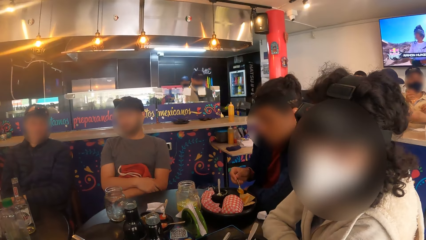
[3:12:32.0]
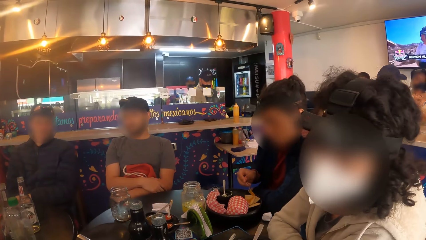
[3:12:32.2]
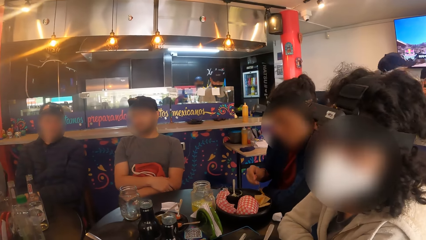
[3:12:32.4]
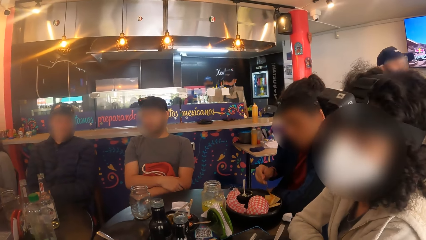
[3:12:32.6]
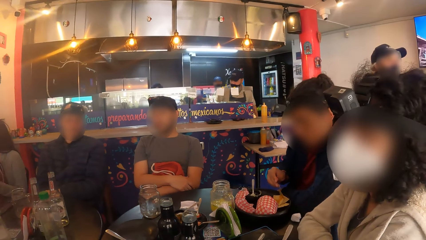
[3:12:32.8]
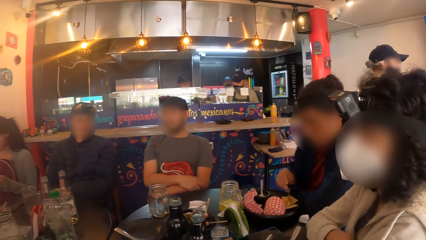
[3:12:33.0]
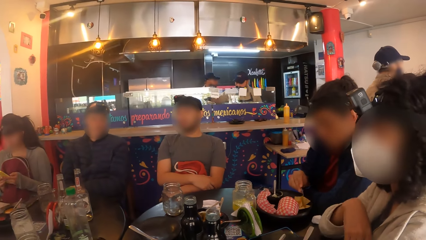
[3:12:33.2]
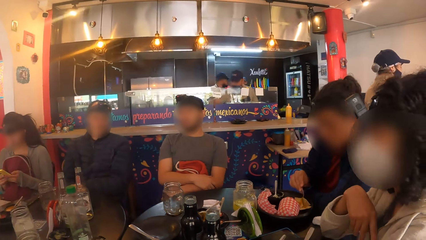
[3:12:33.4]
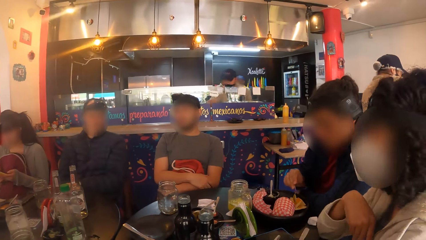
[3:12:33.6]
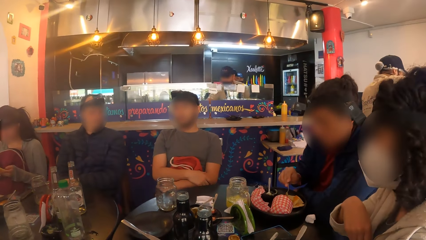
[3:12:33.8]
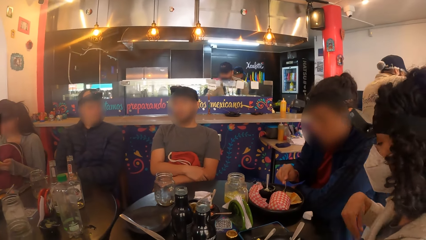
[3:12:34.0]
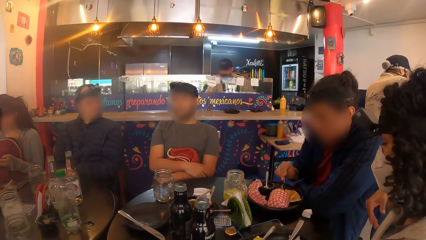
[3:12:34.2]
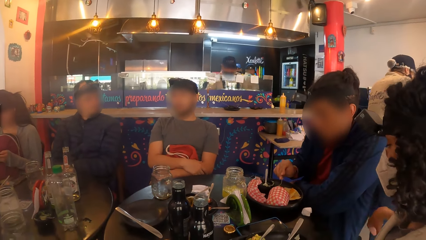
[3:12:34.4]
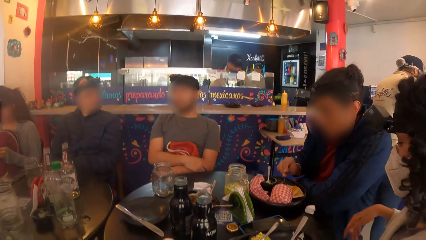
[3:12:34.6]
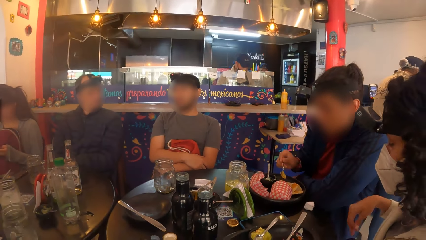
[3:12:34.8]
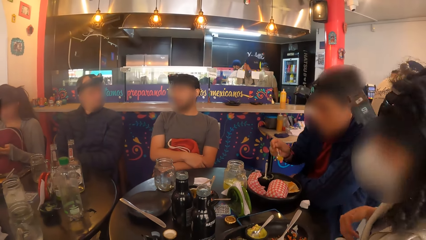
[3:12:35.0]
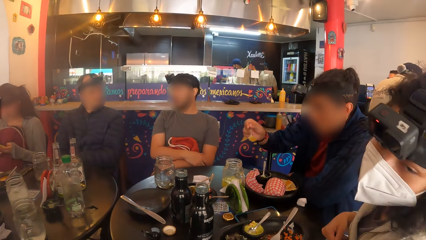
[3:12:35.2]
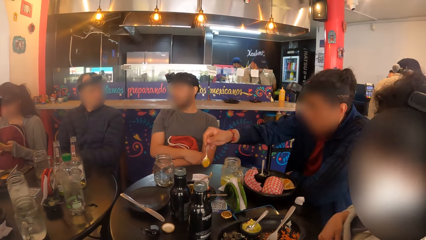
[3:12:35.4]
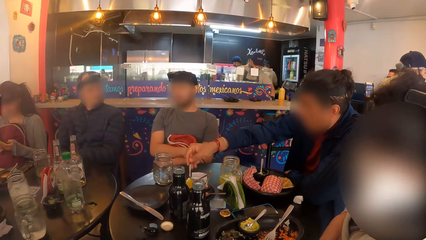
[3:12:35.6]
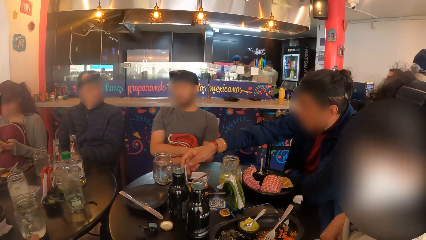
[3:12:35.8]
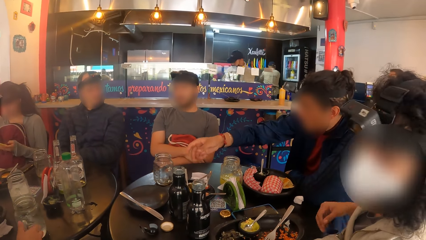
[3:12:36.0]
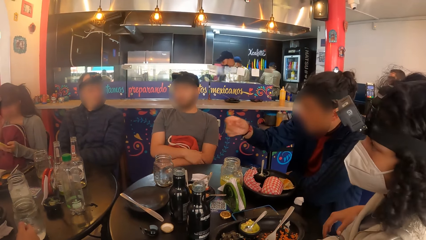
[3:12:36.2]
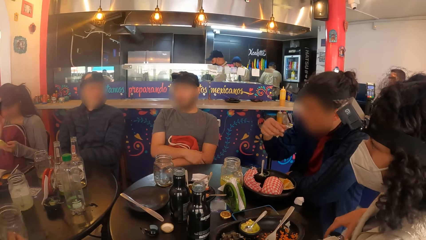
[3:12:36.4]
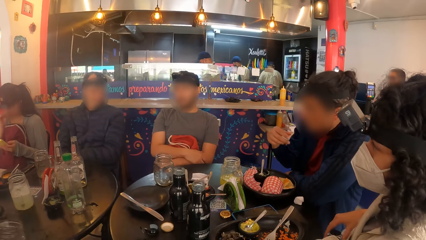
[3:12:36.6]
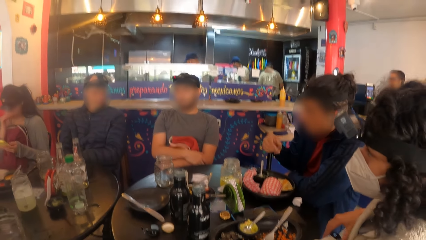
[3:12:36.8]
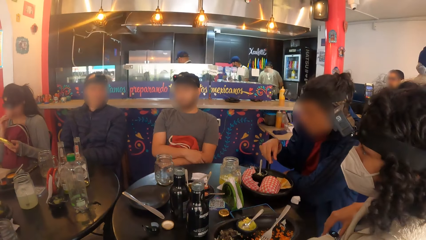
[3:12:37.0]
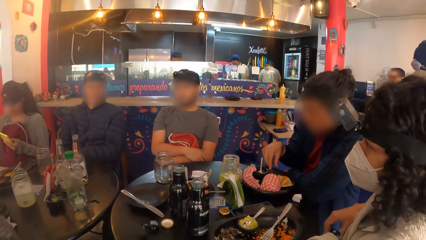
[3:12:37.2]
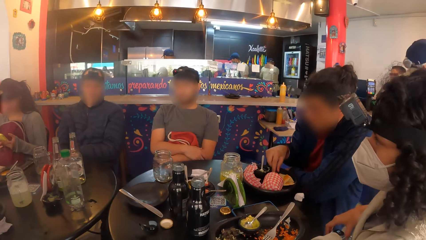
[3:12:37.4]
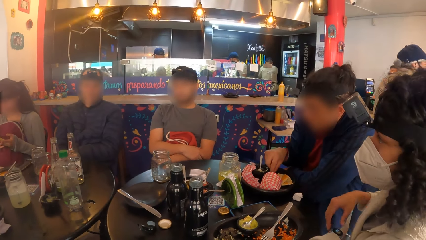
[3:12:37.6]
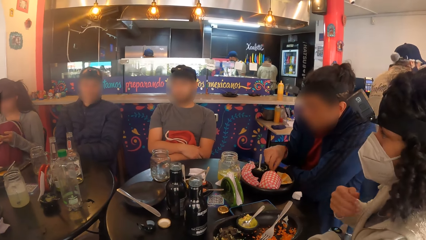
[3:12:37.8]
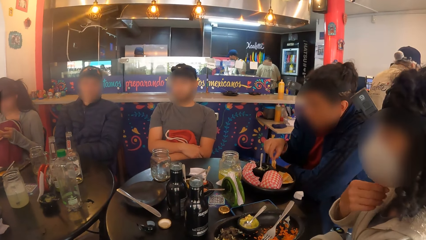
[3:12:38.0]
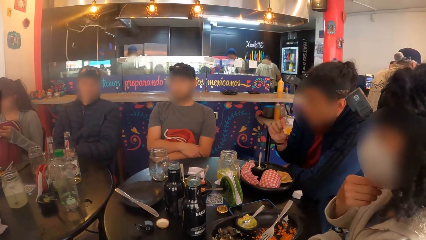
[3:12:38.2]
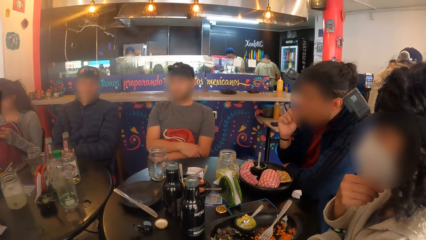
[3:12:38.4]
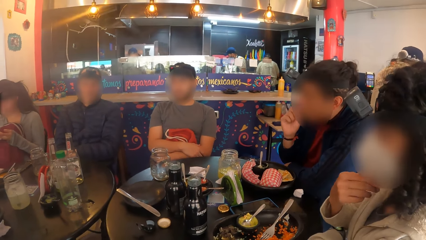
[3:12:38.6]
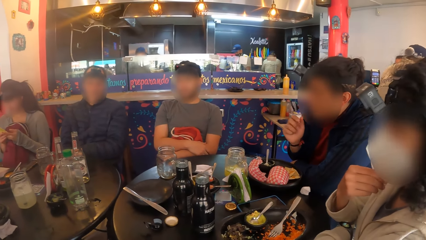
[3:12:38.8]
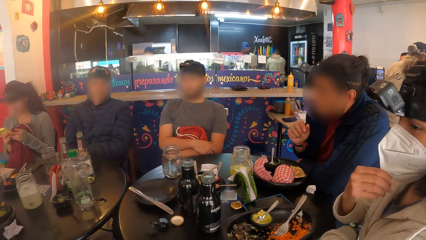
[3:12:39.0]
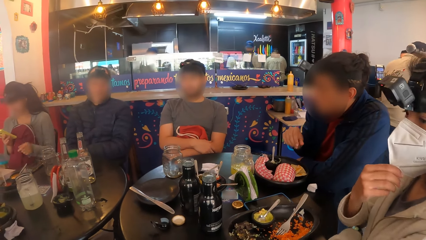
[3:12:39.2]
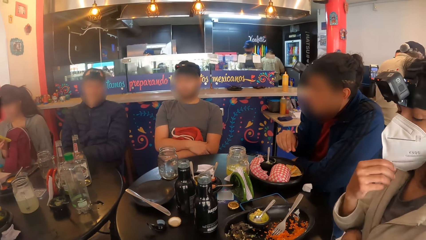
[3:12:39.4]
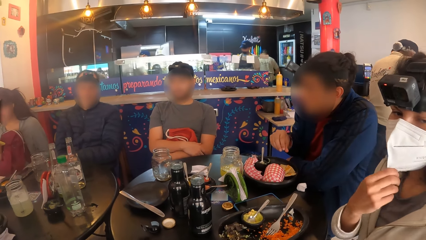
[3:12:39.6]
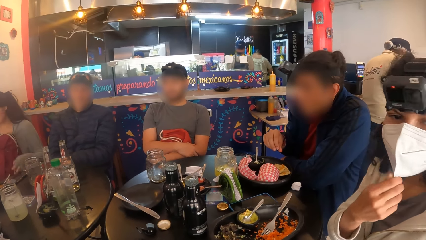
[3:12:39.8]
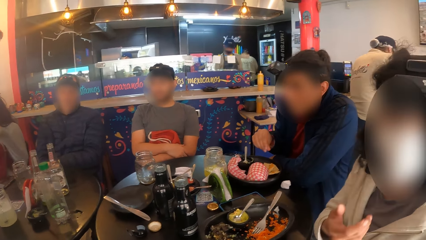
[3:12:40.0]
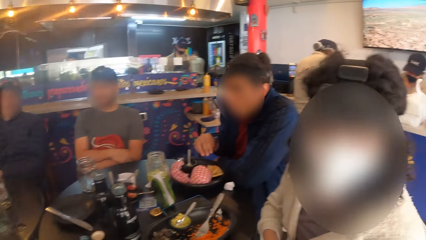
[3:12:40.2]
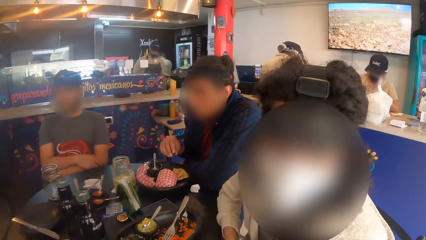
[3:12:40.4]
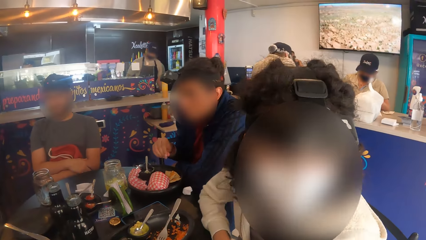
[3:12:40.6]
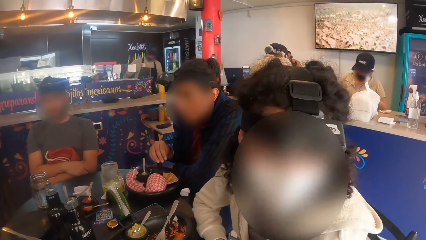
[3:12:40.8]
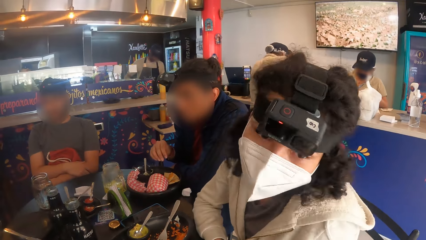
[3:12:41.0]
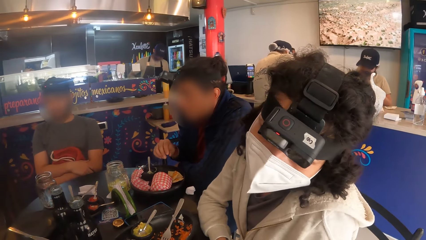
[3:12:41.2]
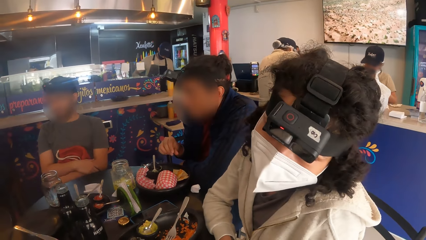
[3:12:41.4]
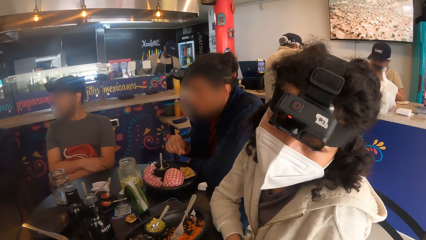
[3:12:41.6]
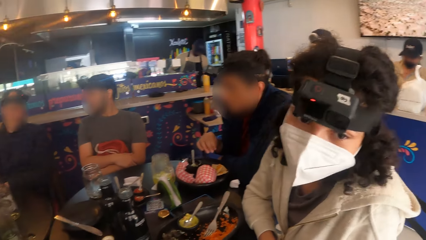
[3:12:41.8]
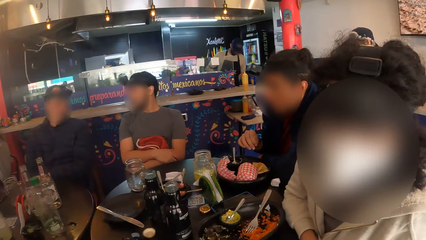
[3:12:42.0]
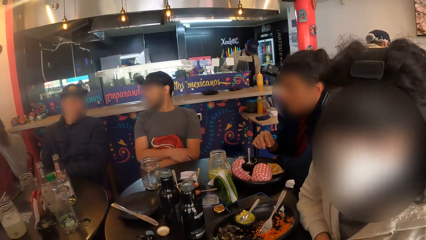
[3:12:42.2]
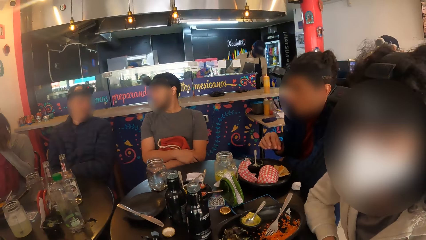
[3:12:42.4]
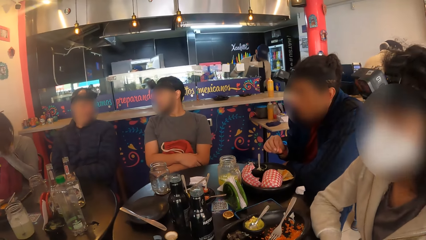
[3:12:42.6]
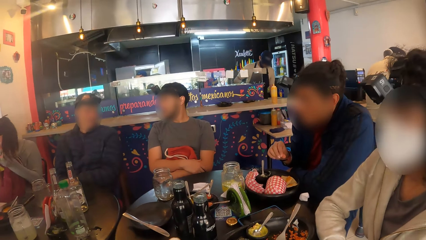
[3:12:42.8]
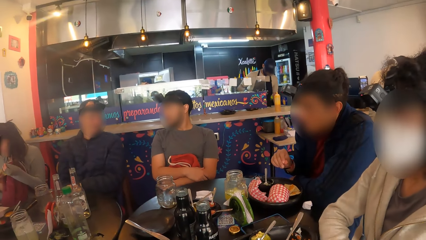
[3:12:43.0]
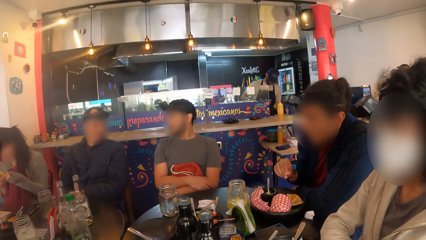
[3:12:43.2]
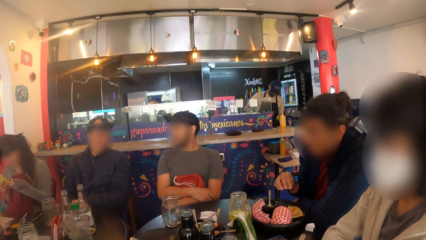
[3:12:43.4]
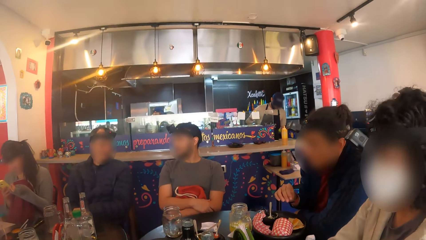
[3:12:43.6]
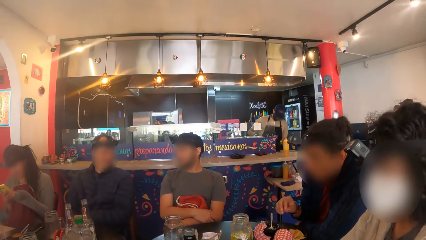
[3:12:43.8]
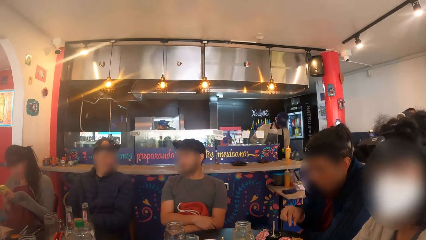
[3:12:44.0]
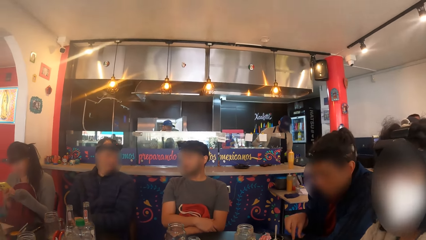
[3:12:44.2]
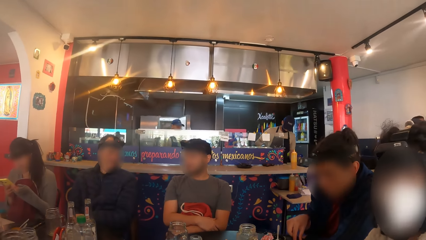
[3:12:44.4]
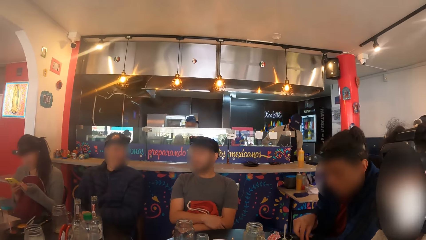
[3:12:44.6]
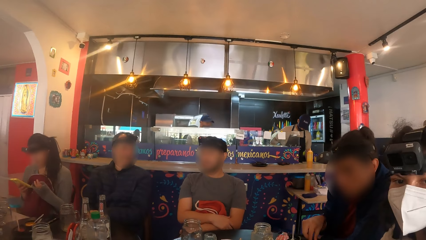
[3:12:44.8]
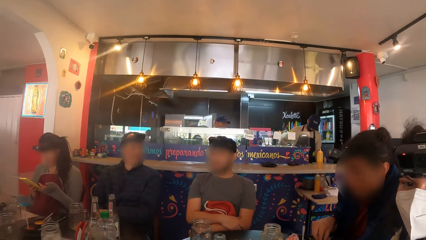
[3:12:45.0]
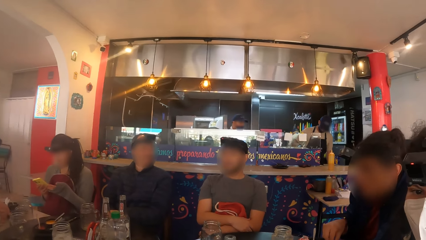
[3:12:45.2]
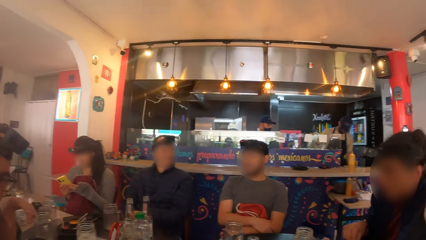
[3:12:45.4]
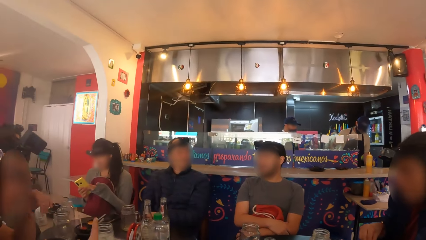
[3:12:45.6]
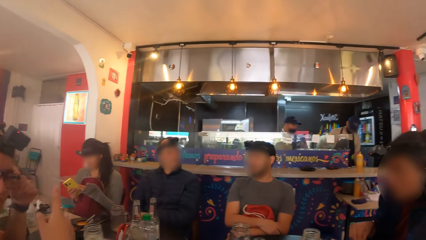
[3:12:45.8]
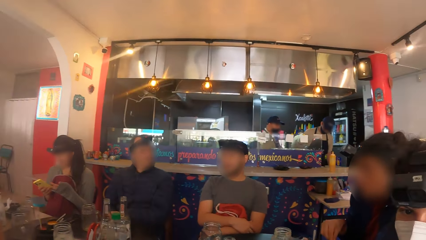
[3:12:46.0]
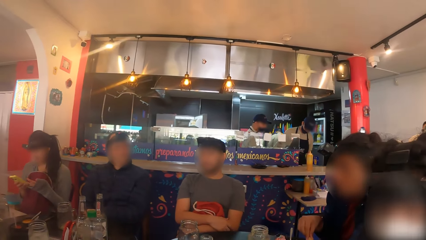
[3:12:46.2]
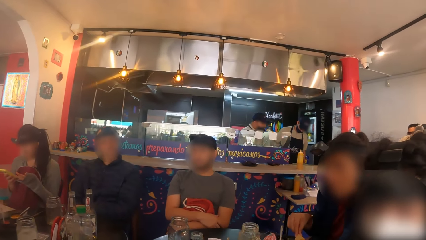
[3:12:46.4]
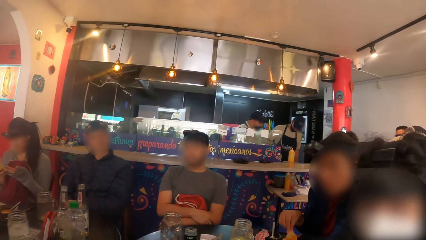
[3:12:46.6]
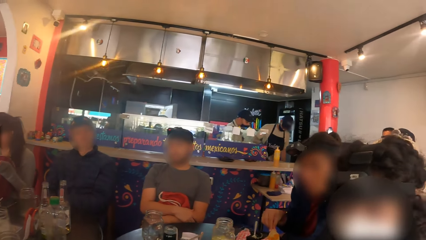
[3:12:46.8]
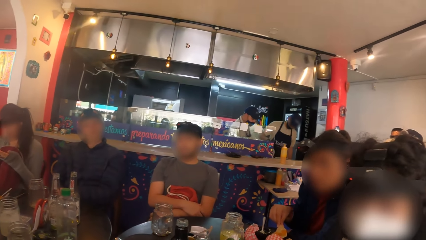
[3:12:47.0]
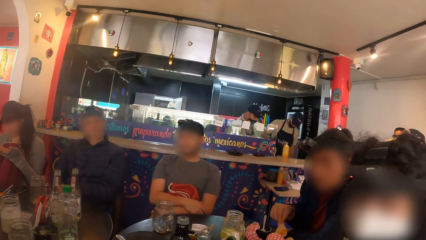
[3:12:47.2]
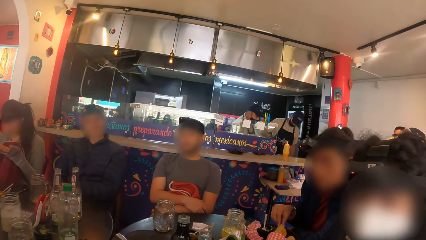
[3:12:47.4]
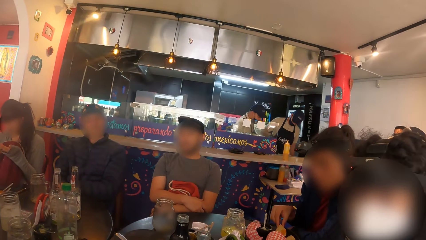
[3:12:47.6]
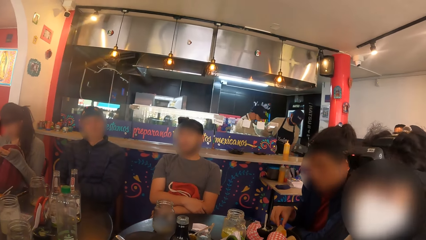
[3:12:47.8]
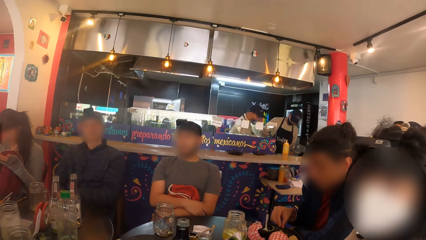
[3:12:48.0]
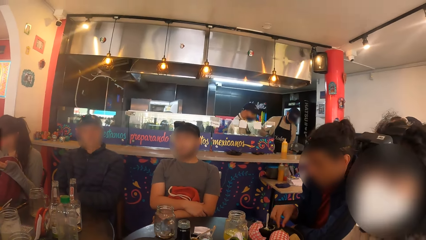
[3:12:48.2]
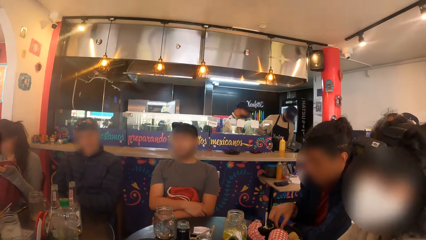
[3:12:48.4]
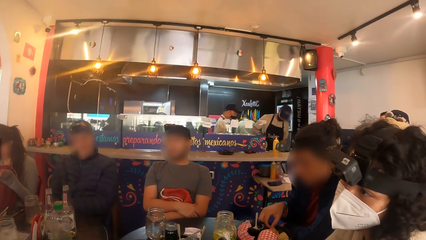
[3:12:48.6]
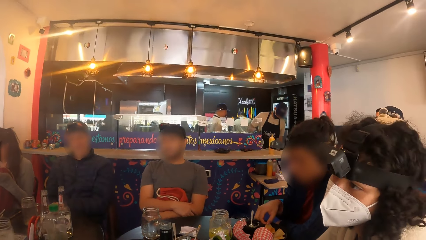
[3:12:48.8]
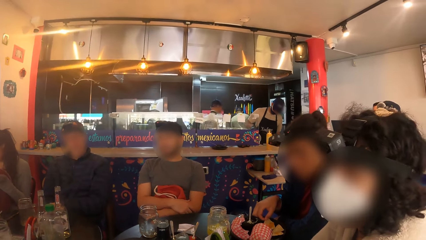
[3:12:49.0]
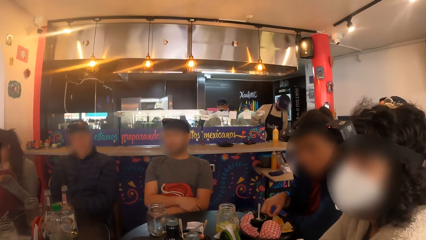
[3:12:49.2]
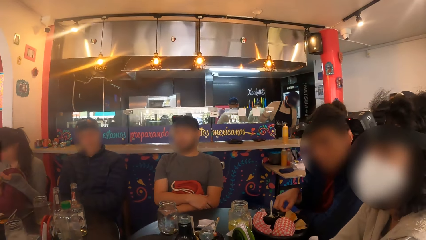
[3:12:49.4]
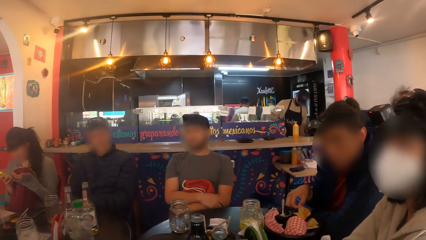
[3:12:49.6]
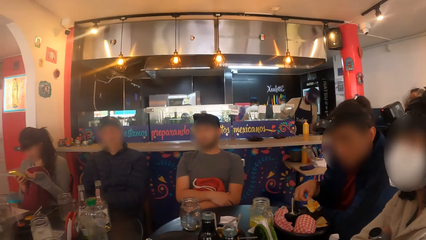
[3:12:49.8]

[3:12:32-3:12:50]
A lady spreads sauce on food. Another lady interacts with the camera wearer. The first lady puts down a spoon and eats food. The other lady adjusts a mask and interacts with the camera wearer. The camera wearer looks around a restaurant. The other lady interacts with the camera wearer.
